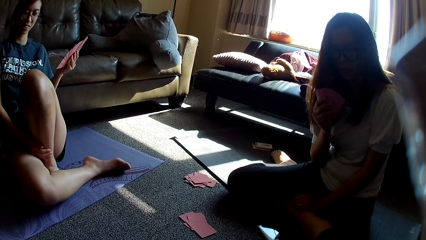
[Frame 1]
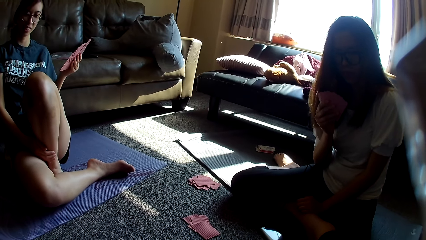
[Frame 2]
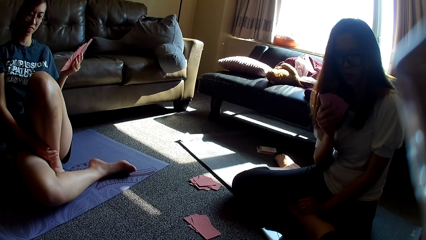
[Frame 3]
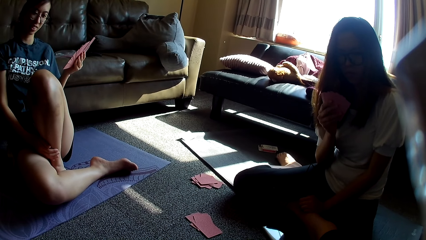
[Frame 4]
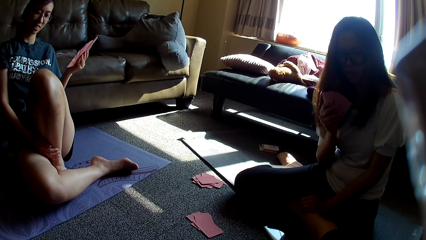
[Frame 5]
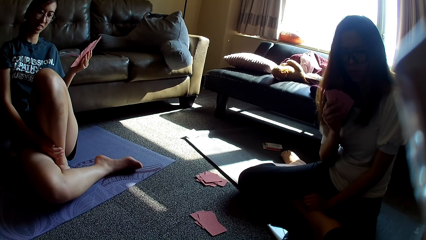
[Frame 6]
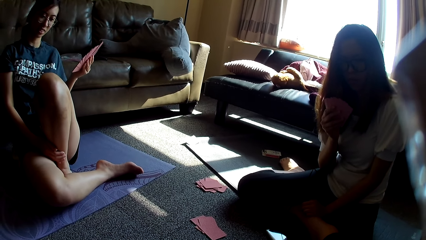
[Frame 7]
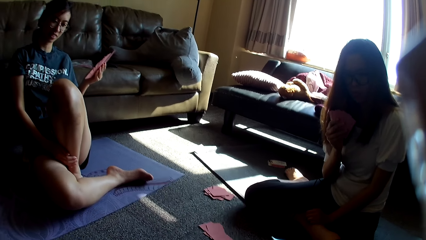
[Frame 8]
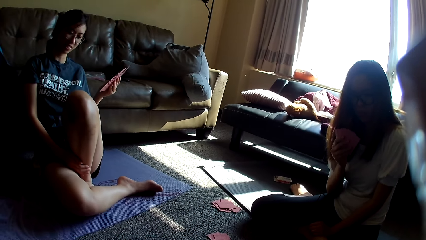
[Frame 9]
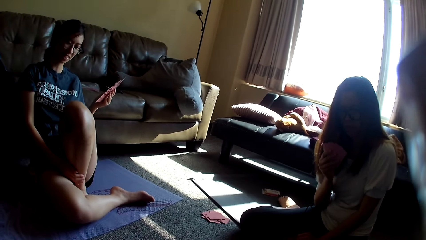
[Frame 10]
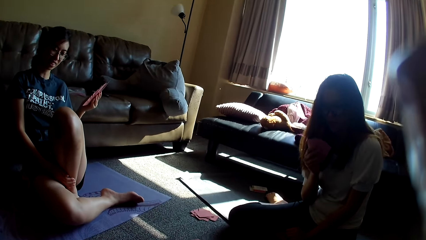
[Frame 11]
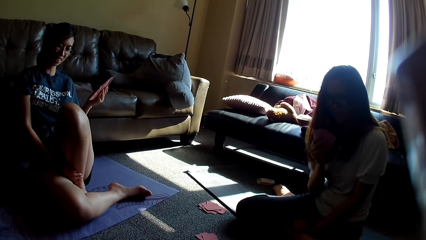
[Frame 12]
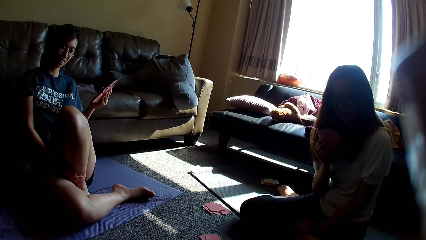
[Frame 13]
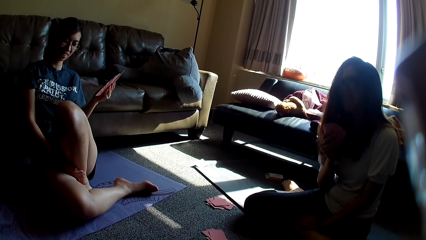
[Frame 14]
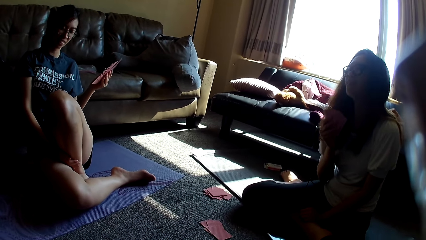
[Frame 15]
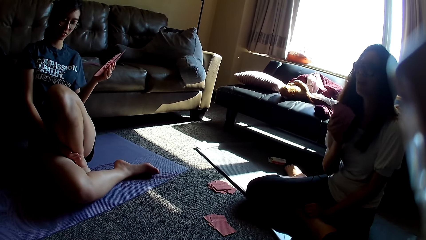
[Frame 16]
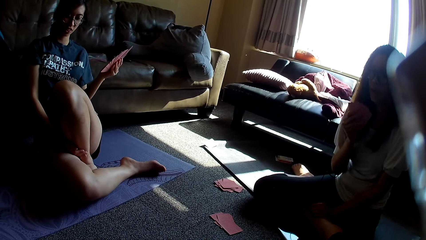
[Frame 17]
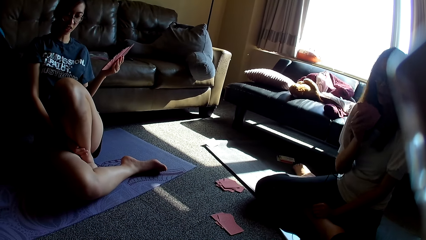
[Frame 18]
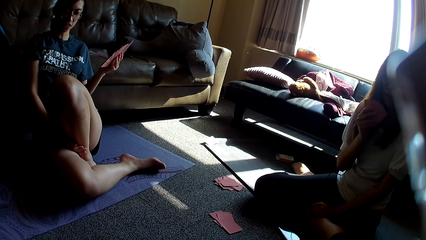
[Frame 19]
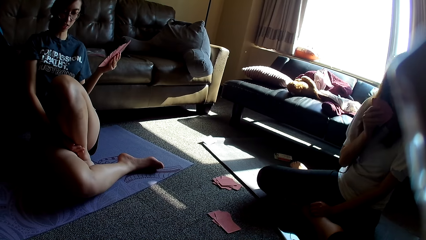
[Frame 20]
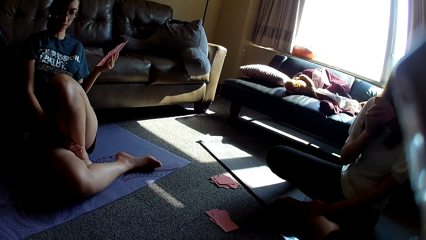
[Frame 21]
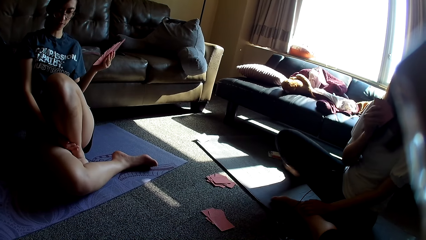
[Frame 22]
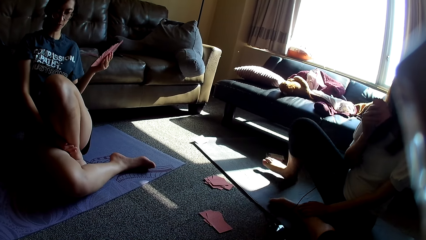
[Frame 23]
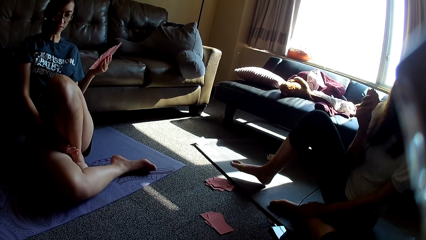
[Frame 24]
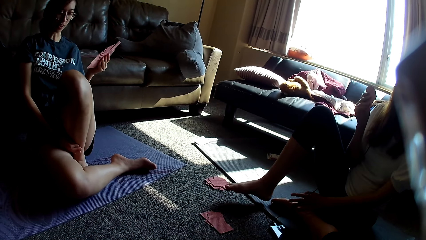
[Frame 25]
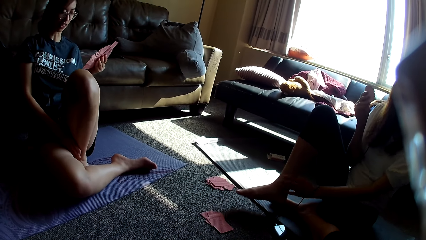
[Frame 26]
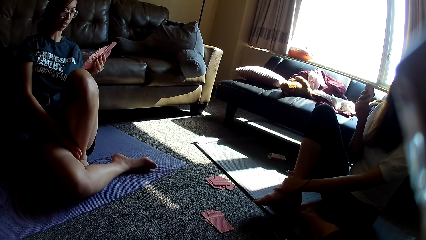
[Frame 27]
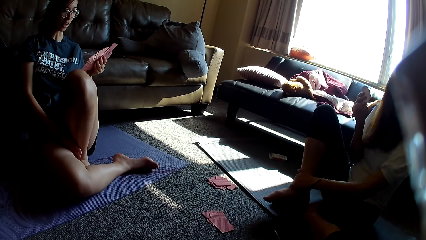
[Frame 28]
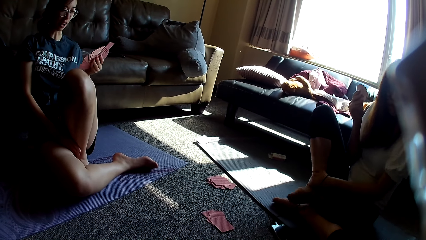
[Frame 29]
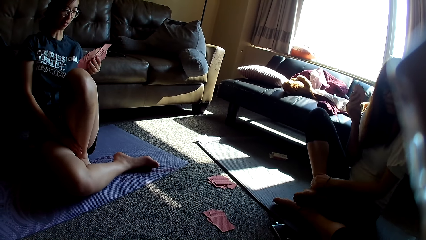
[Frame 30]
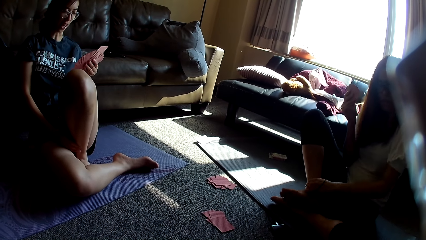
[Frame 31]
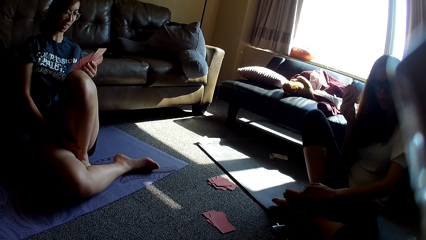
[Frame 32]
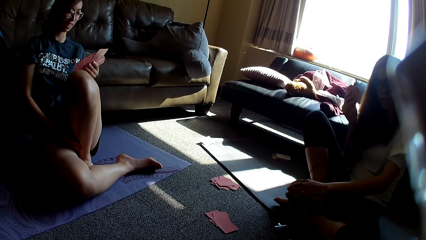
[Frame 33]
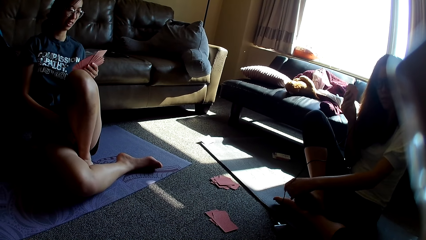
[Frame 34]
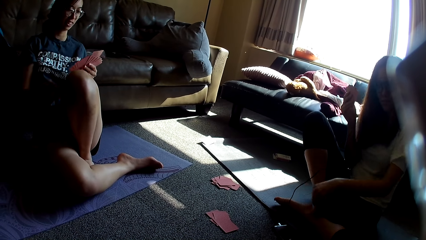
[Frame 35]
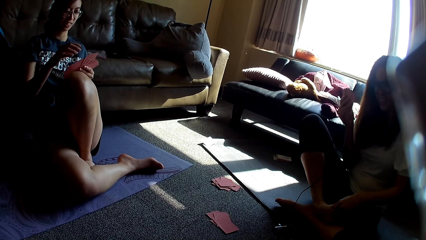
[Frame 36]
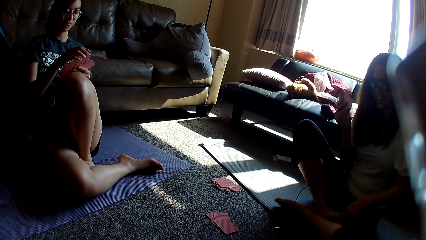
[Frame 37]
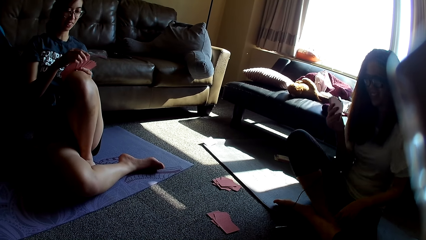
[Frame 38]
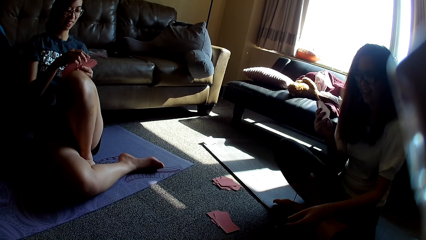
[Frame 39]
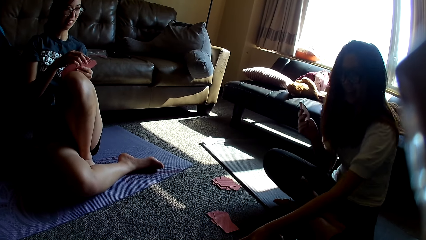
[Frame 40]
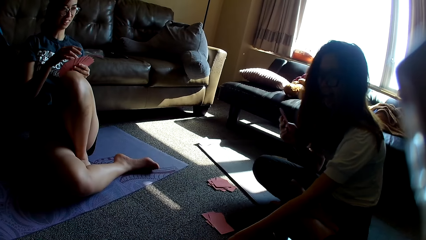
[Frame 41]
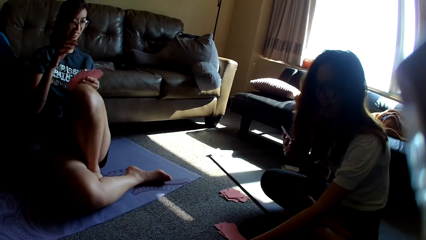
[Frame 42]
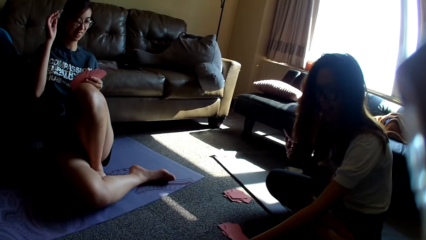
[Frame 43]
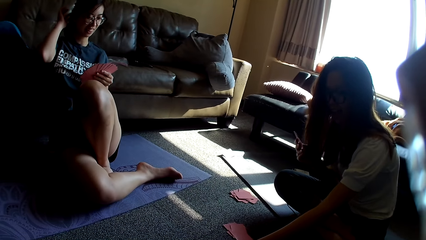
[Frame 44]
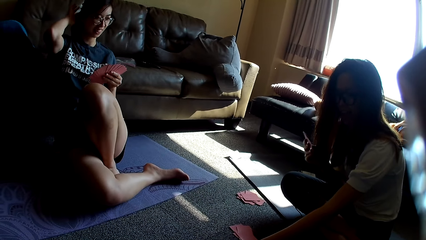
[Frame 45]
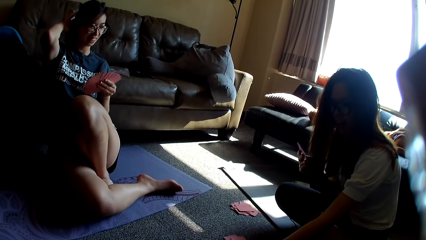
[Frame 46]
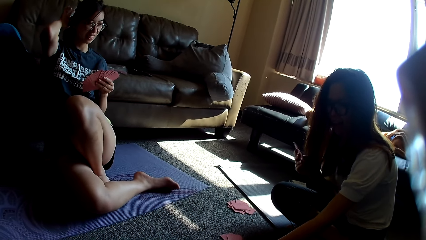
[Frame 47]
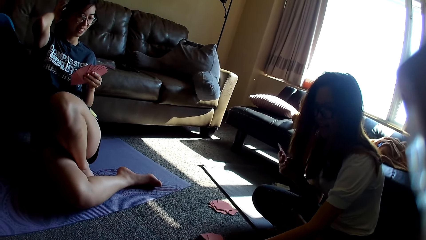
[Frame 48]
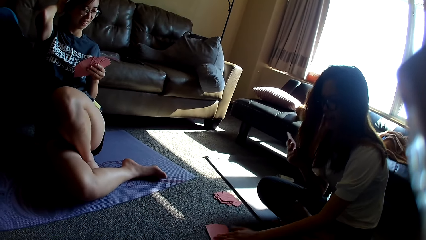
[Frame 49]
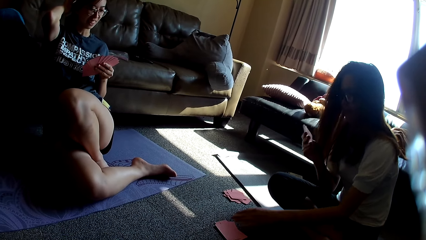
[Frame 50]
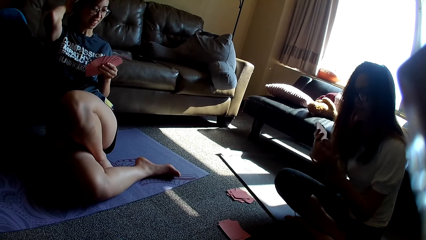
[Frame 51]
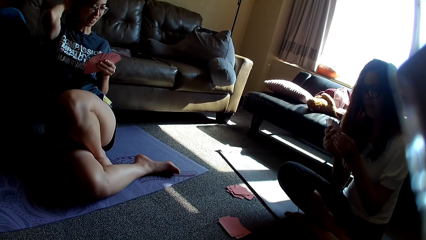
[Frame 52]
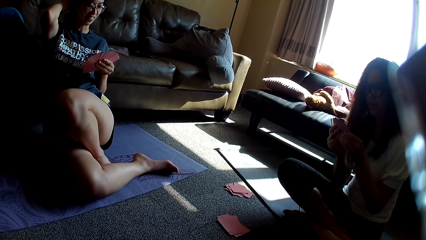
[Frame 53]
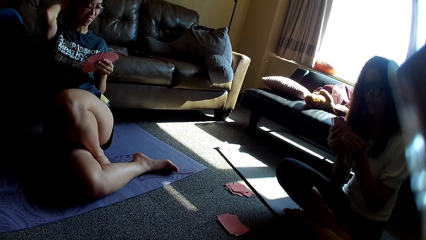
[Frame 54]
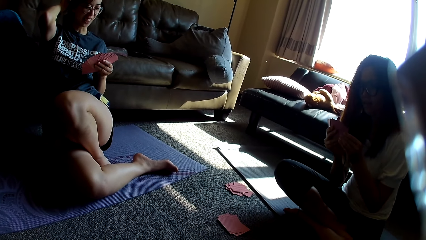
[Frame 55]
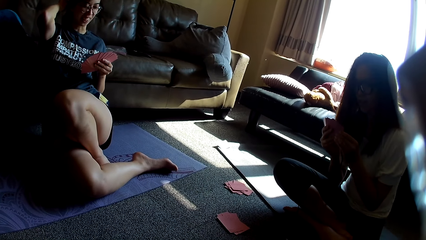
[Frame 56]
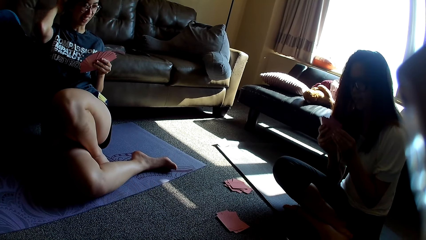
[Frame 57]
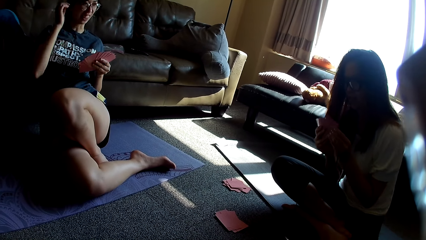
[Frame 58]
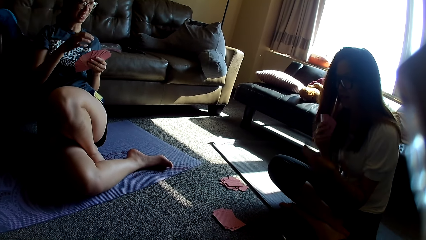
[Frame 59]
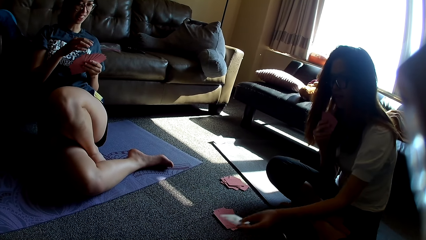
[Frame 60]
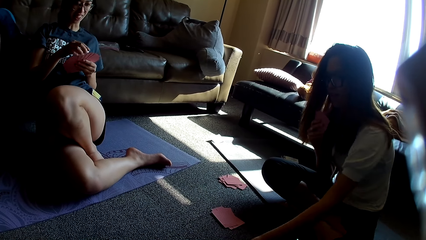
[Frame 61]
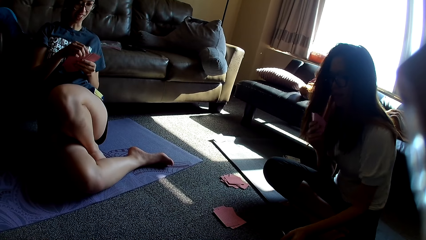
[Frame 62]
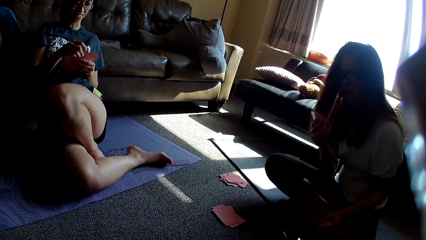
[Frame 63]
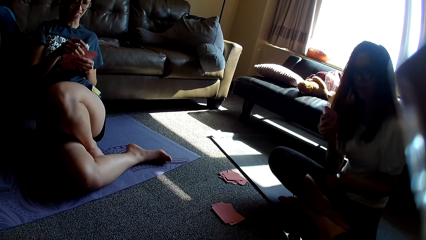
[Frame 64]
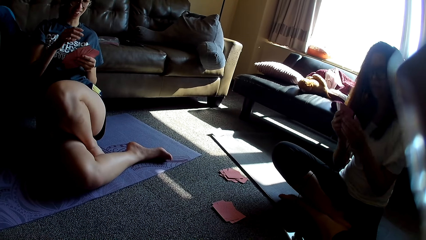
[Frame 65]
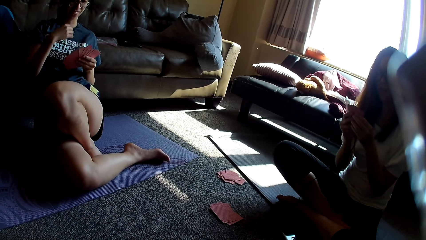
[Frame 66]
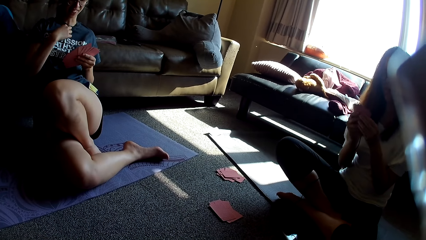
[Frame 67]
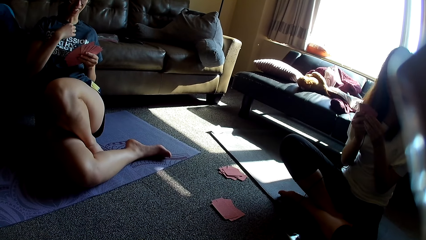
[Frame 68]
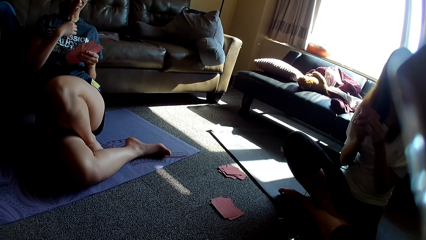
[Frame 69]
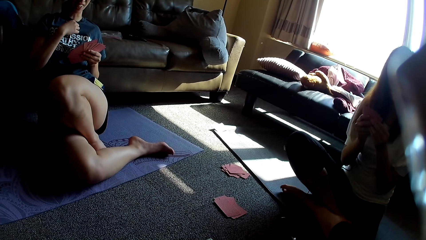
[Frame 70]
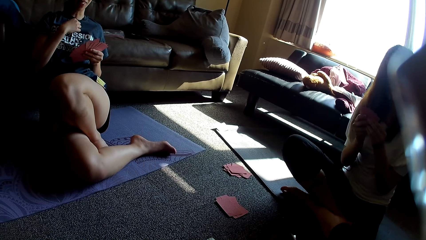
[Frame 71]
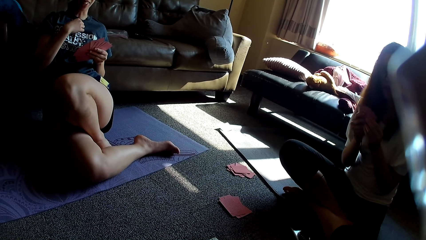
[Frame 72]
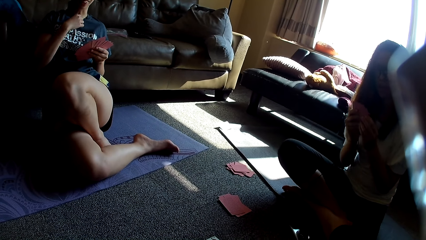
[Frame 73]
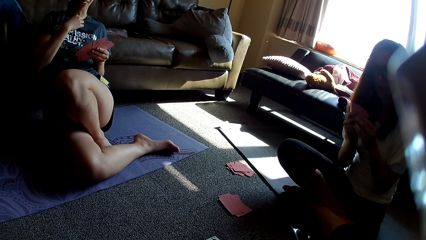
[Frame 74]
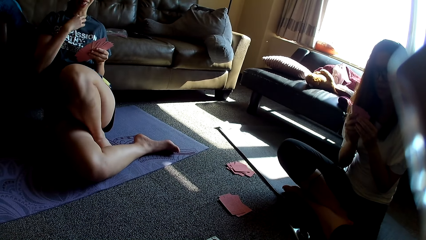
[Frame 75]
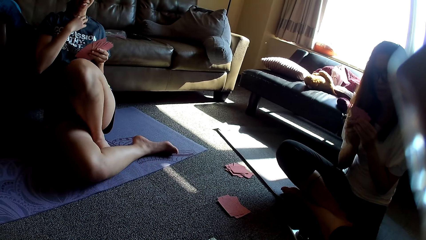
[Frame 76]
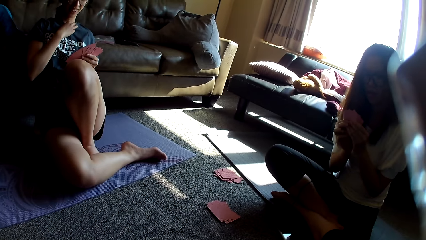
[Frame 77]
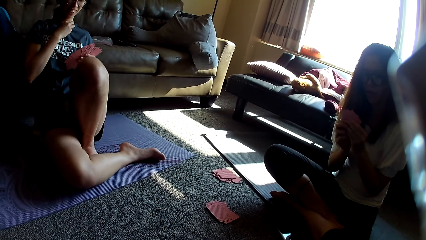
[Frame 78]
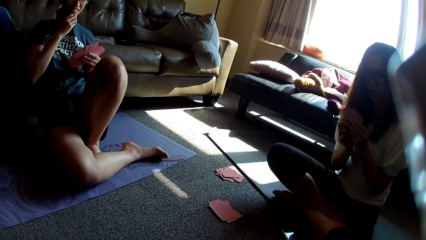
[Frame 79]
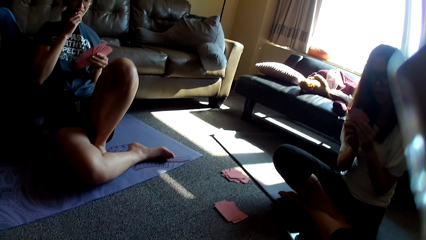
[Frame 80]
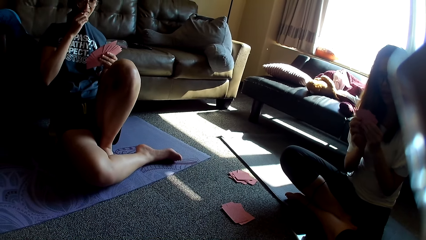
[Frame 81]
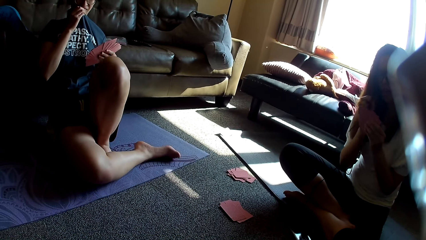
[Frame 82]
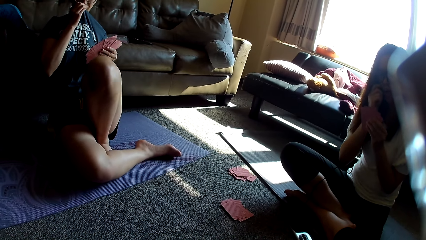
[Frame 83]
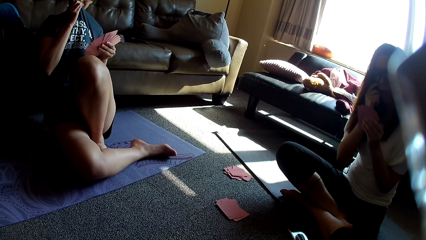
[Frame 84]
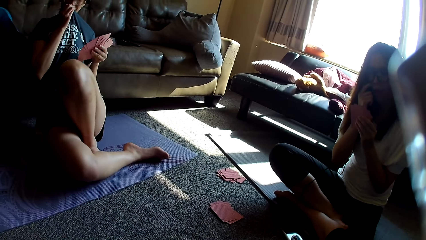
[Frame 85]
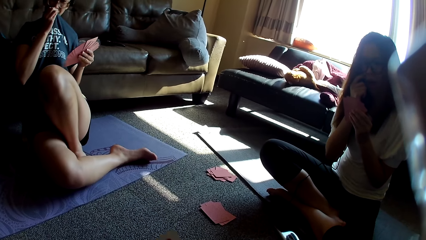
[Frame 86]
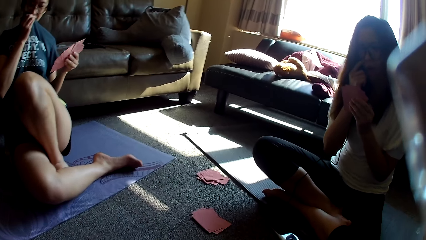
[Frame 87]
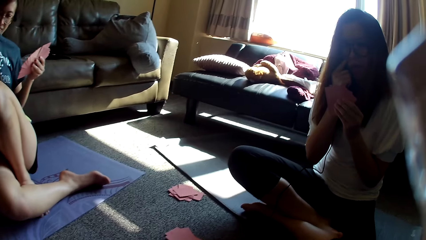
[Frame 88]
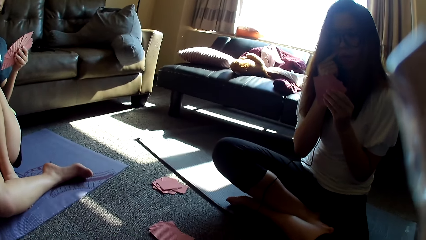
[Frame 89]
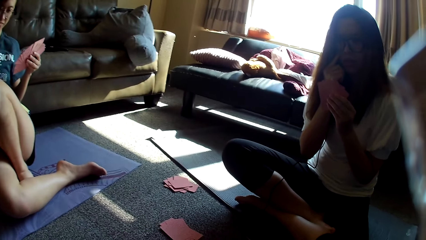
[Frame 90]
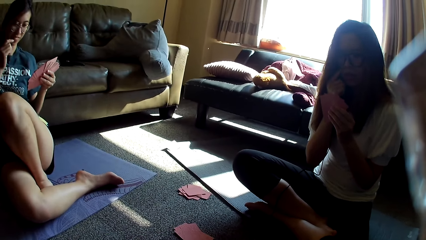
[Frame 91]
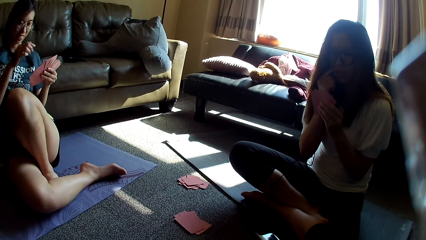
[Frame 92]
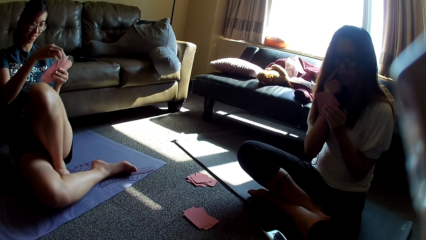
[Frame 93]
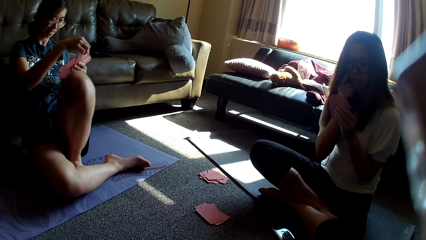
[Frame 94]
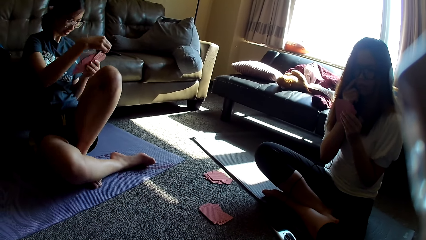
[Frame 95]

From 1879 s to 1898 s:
The camera wearer looks around. A lady lifts a leg and holds a leg. The lady holds the leg again. Another lady touches cards. The first lady crosses her legs and moves the cards. The other lady touches her hair. The first lady holds the cards and picks the card game. The other lady touches a card. The first lady places the card on the table and holds the cards. The other lady holds her top. The first lady rubs her face. The other lady covers her mouth with a t-shirt.
